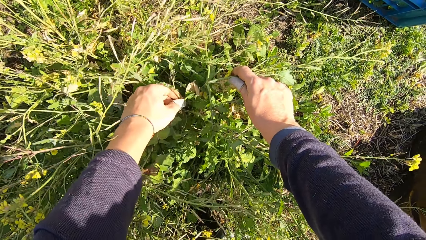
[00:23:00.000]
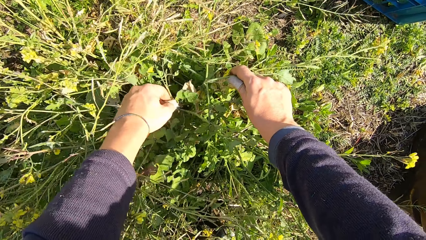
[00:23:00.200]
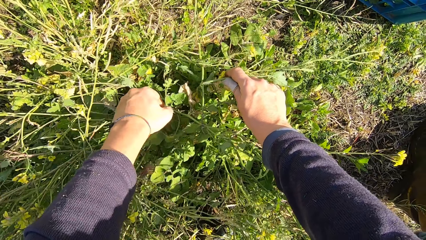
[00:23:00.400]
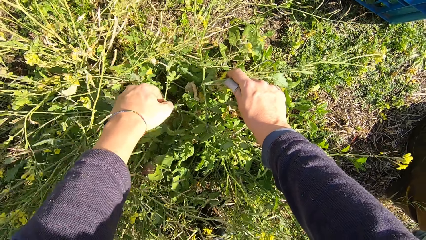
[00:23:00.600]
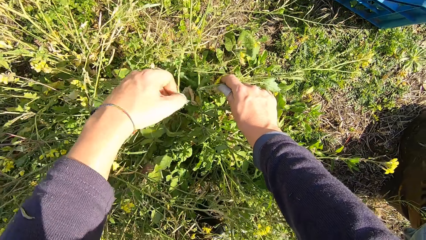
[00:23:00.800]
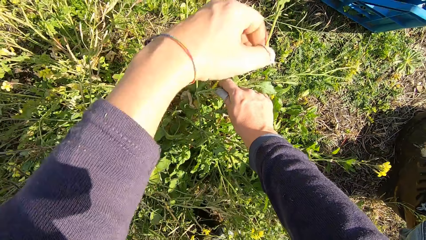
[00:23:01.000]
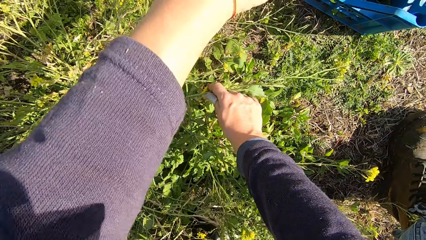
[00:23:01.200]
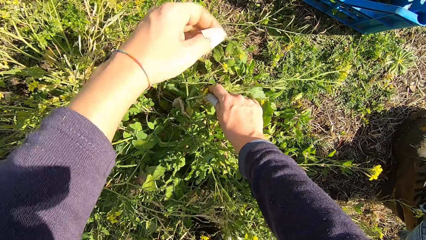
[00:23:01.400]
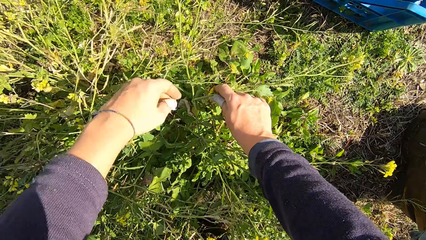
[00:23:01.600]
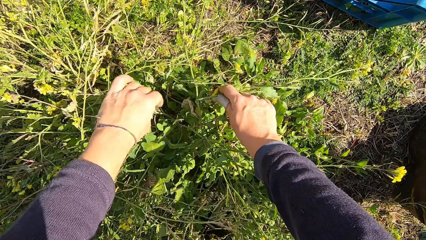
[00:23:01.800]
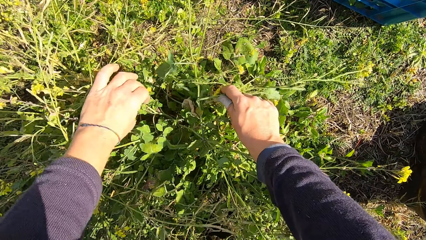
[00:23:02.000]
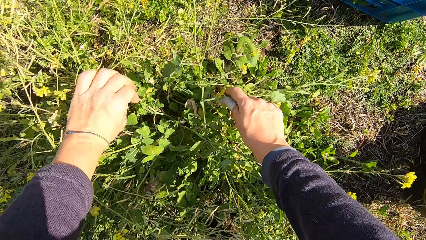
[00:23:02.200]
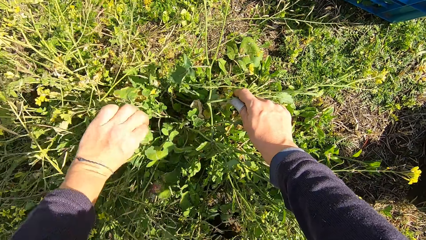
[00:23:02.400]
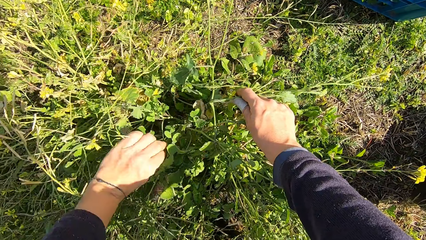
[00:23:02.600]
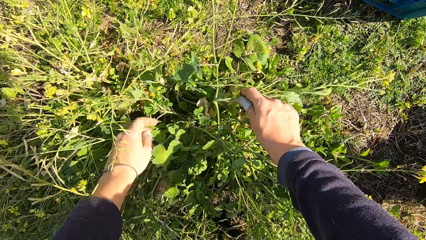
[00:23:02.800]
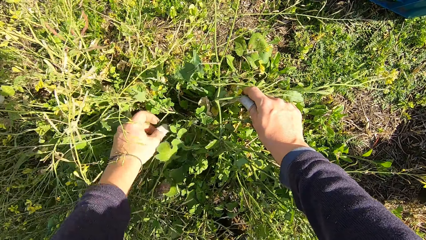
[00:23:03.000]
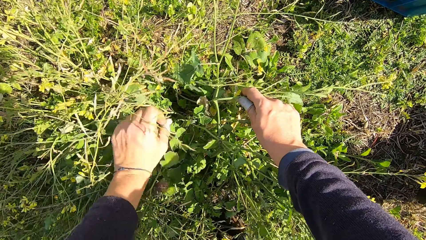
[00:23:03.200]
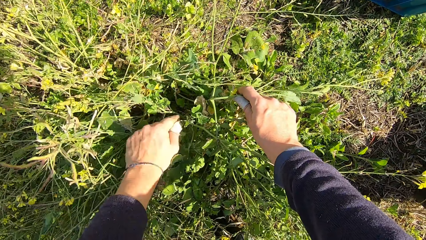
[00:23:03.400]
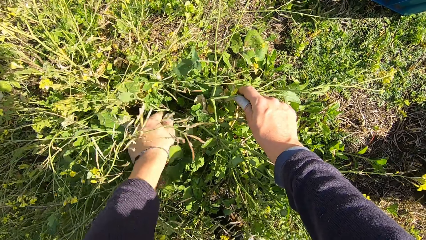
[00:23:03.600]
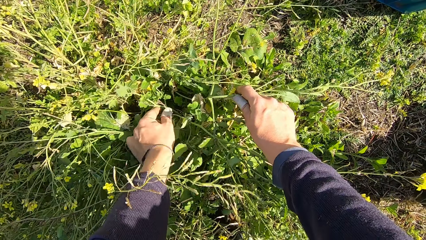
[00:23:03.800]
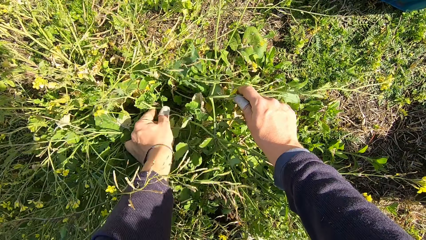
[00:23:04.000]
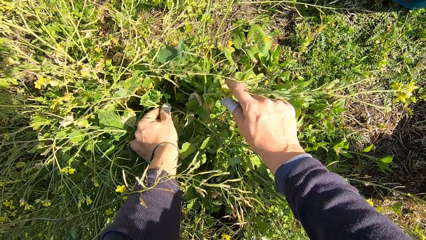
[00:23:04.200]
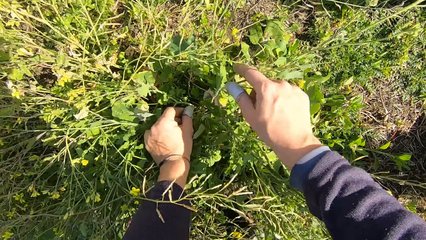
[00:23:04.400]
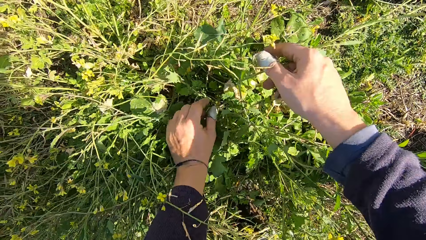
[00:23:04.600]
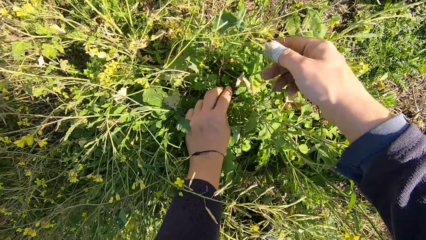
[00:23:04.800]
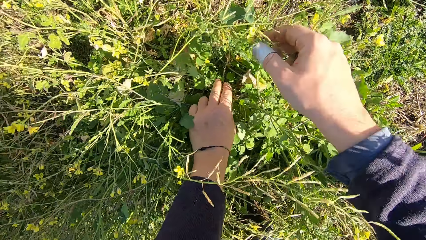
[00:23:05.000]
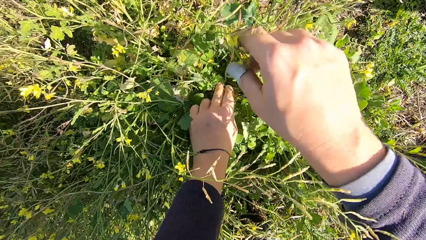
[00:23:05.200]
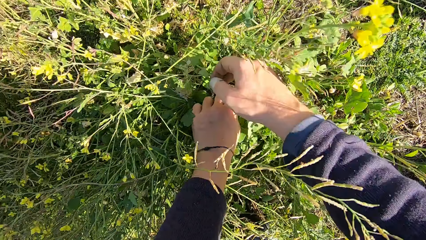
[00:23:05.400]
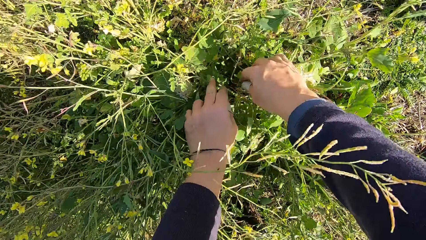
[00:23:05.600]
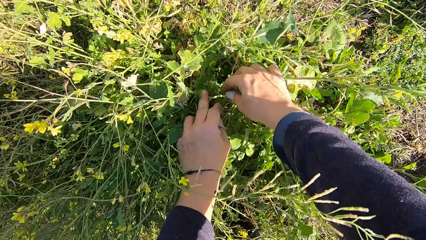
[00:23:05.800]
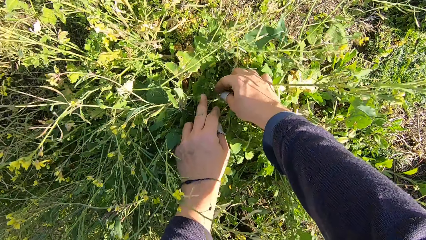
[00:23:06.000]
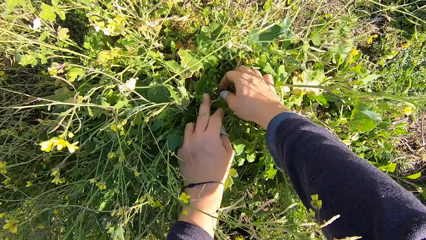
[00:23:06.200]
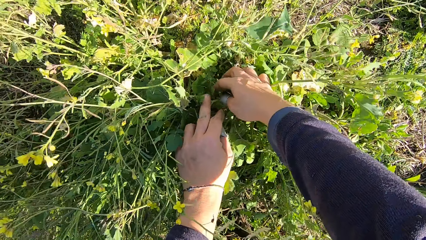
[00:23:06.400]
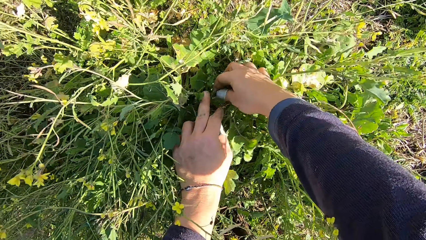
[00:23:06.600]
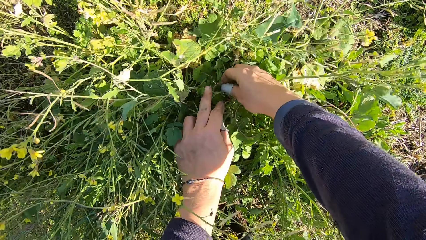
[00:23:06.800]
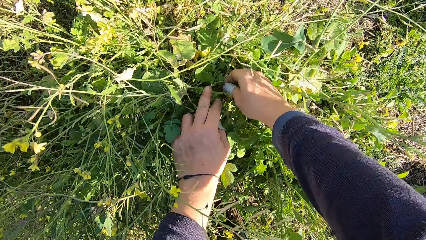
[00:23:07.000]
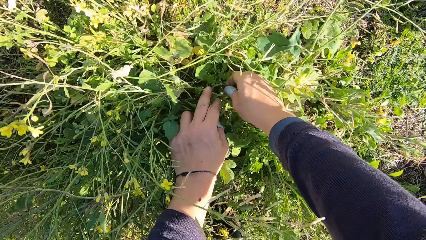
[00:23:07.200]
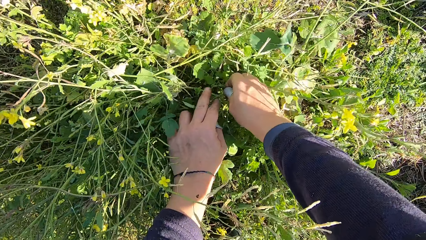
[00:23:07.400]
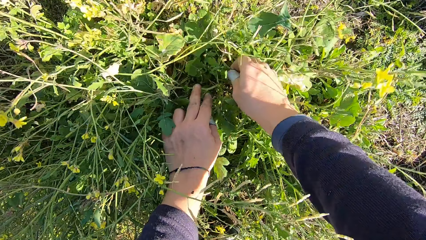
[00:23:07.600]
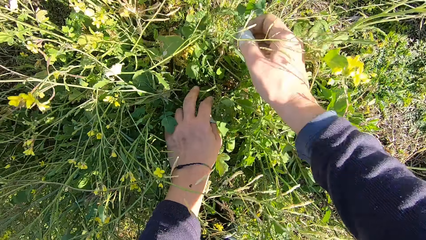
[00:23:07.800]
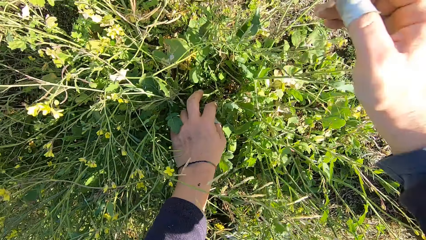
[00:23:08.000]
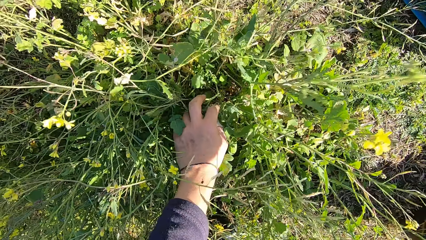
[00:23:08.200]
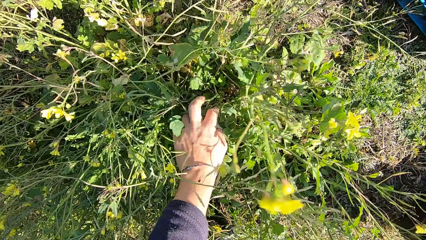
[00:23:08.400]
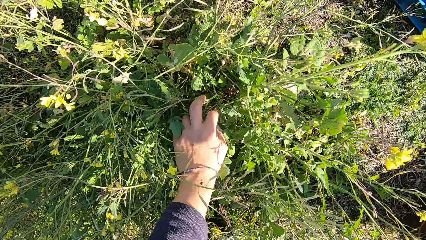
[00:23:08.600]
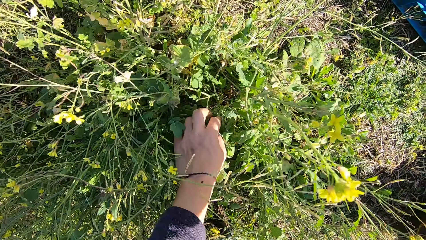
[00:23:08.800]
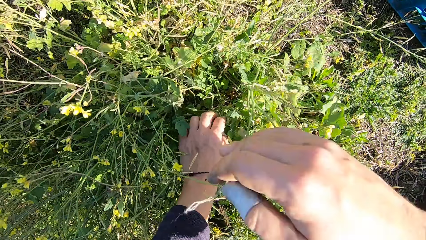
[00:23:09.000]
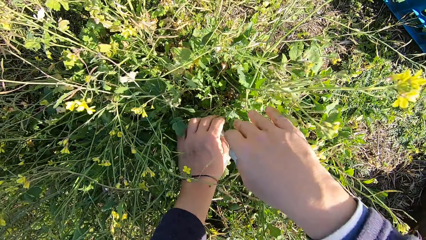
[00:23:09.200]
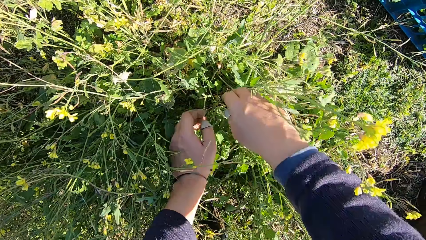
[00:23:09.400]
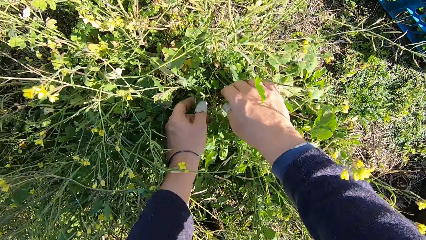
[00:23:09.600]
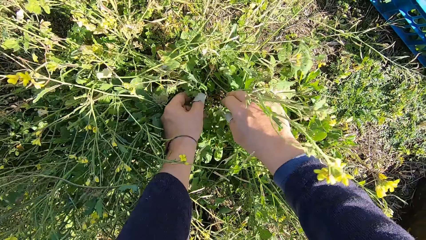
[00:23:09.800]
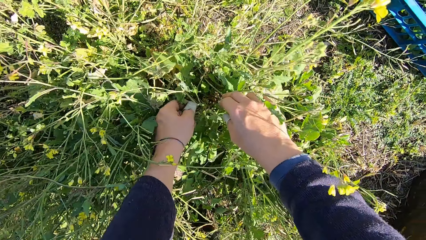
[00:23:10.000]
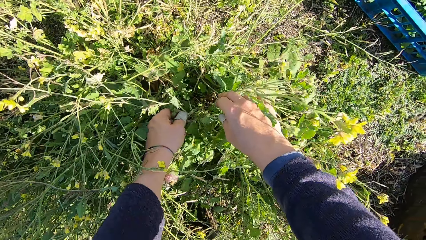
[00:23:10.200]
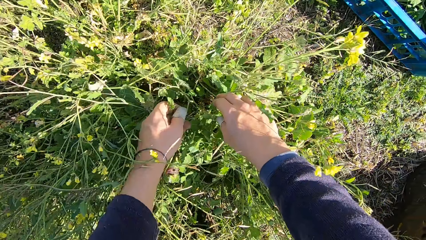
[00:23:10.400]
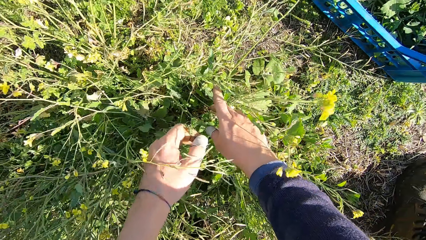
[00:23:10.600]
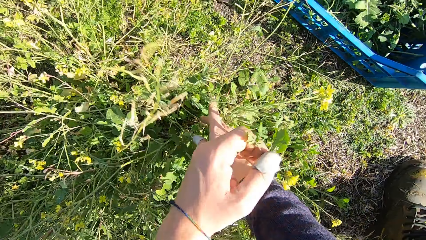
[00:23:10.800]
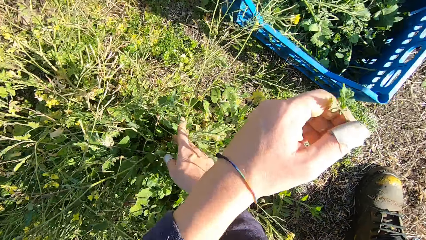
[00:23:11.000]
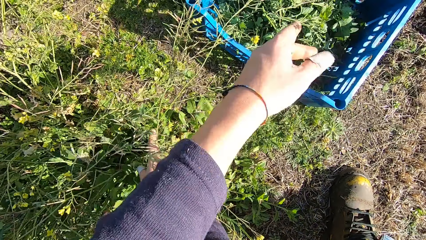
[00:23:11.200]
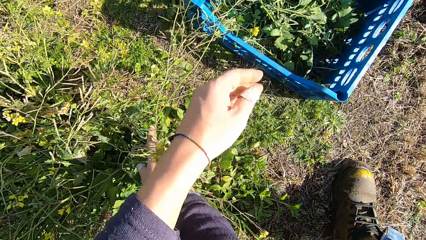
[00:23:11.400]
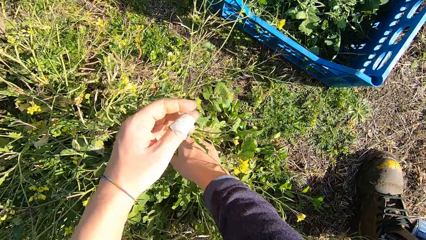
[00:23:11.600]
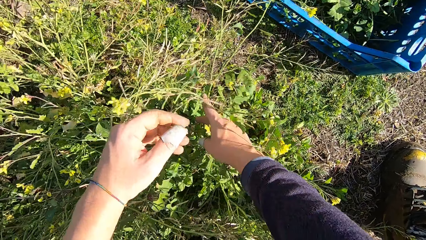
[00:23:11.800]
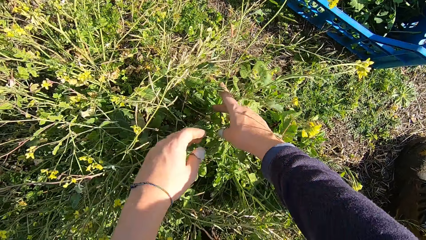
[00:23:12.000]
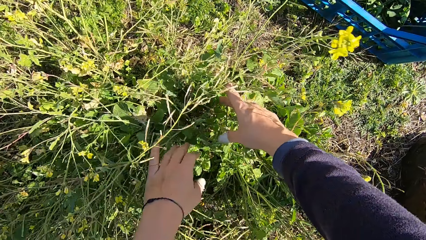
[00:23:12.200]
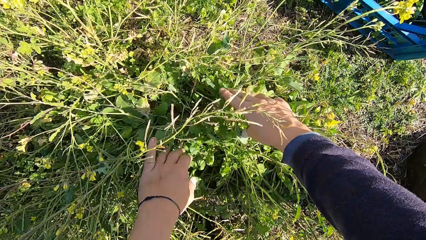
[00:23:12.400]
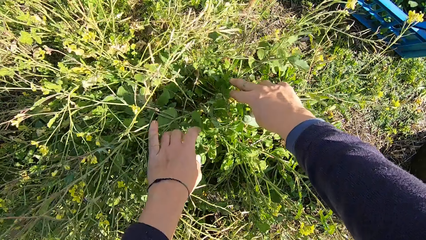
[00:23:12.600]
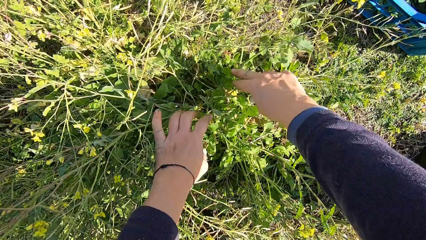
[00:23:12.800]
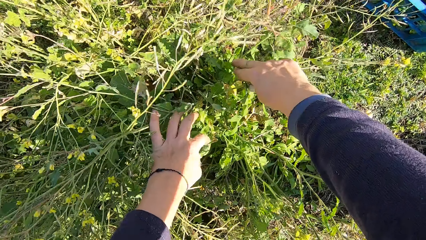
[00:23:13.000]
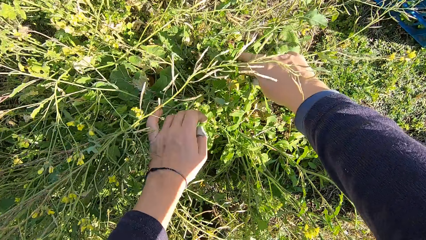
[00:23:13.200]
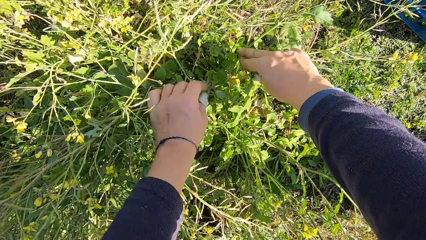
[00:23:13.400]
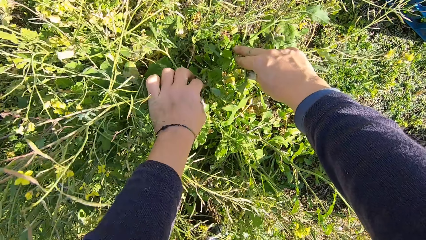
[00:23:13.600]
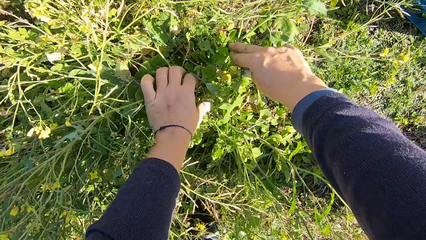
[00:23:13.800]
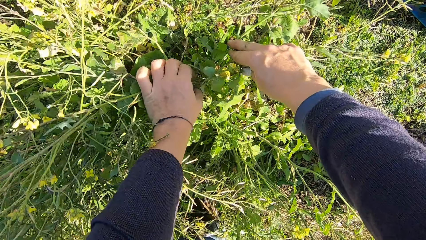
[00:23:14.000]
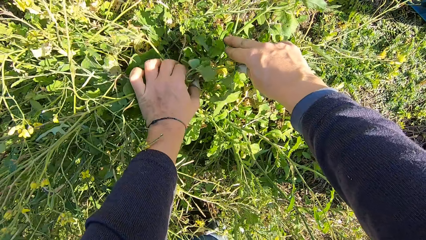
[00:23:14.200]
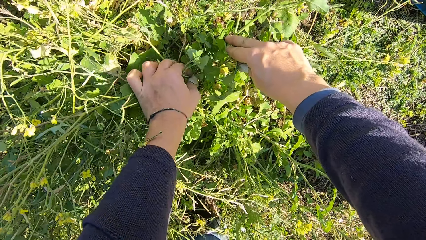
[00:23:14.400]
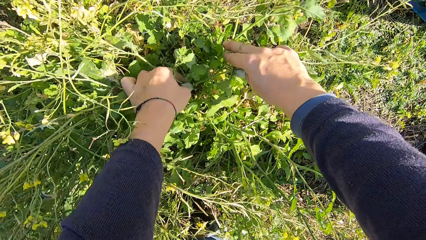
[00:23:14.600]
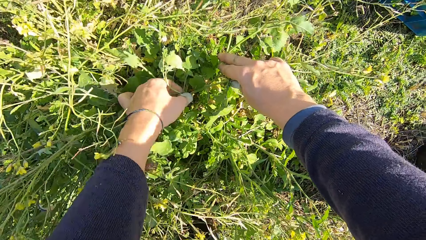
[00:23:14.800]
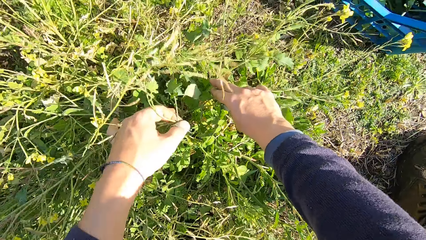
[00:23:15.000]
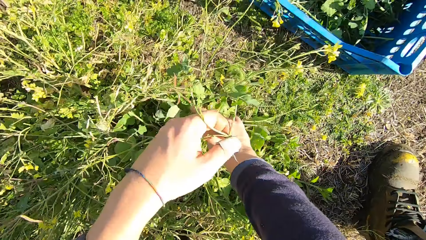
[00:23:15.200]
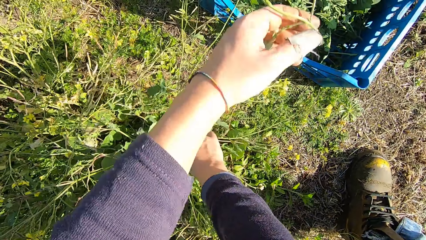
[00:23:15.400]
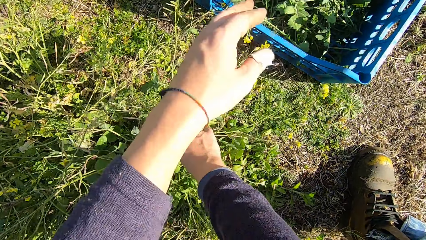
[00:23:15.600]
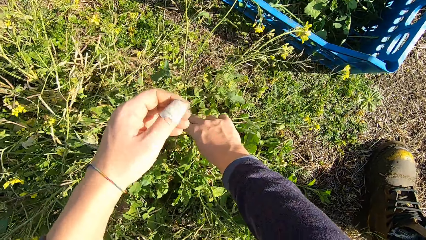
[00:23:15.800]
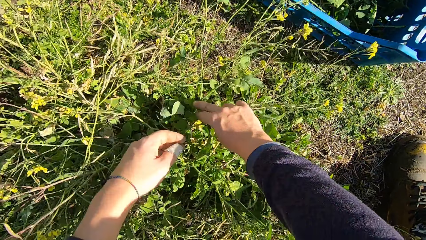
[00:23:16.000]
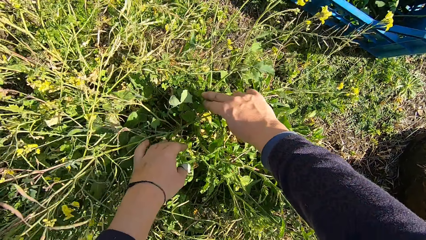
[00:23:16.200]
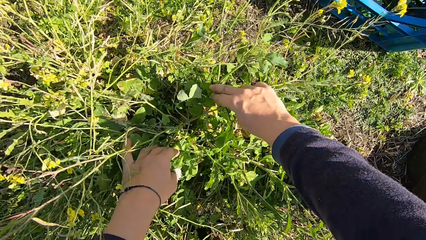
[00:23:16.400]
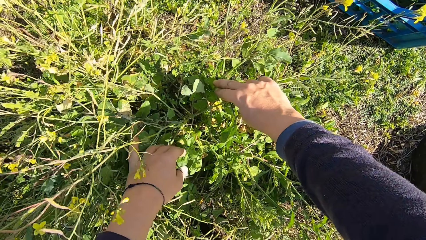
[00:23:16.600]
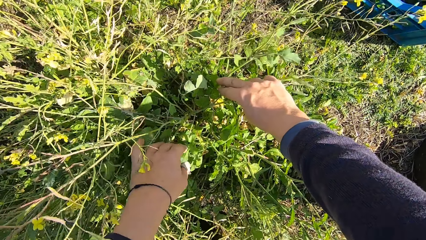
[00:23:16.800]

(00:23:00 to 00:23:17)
The camera wearer drops the plant into the basket. They prune a plant. They cut off a small piece of the plant and drop the plant into the basket. They cut off a small piece of the plant and drop the plant into the basket. They cut off a small piece of the plant and drop the plant into the basket.
